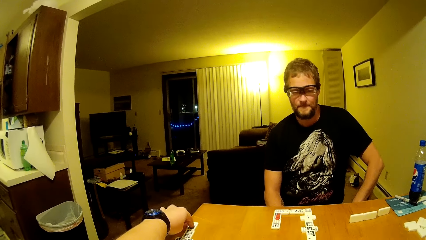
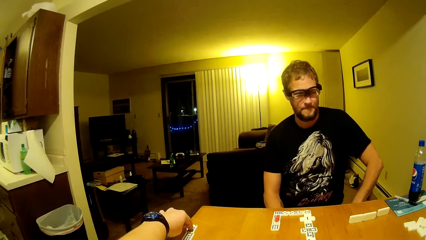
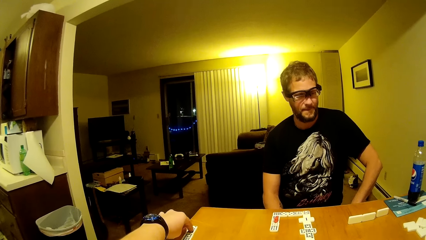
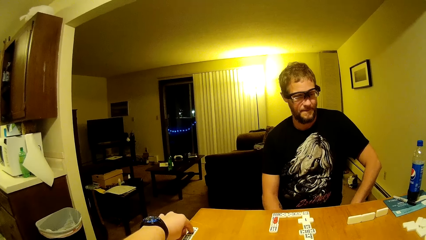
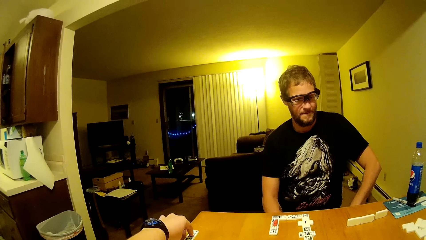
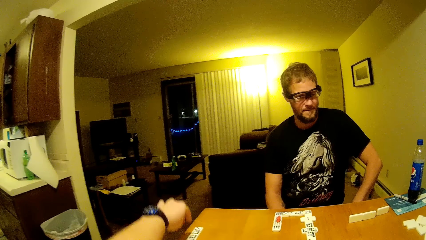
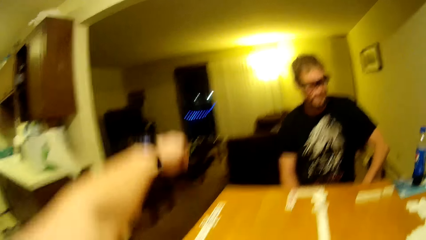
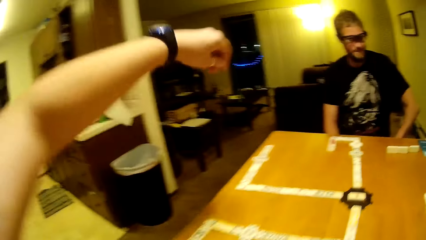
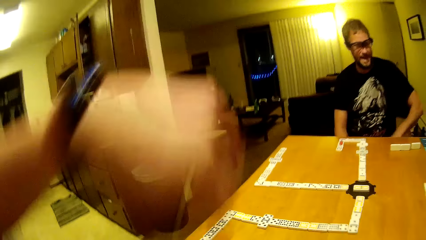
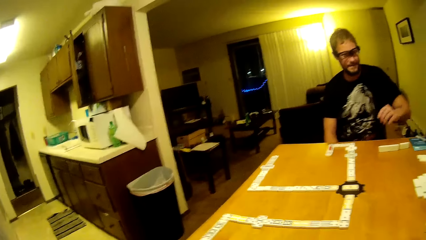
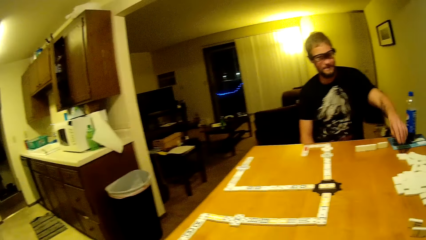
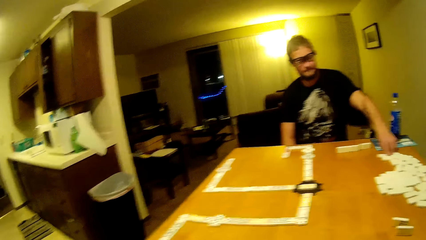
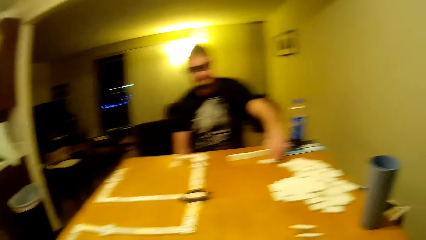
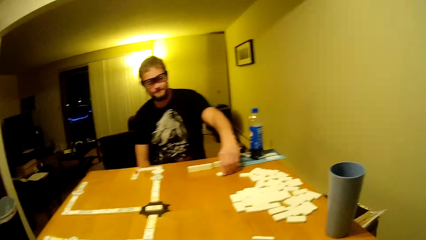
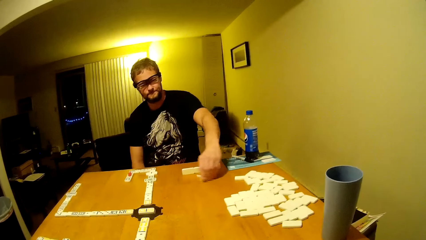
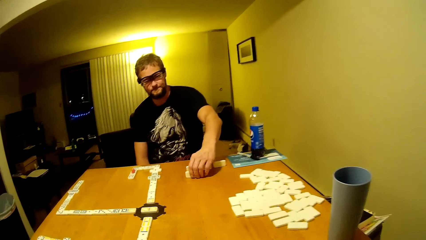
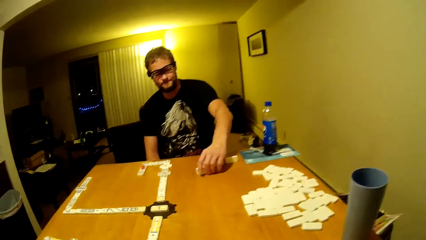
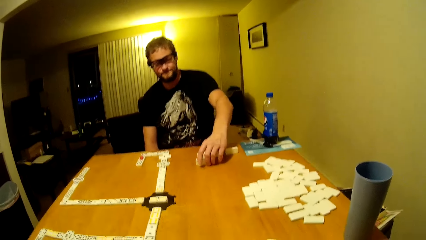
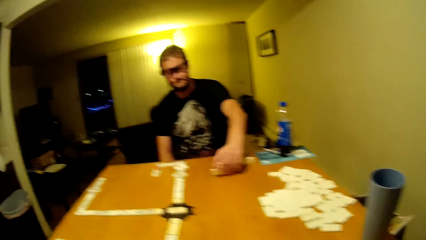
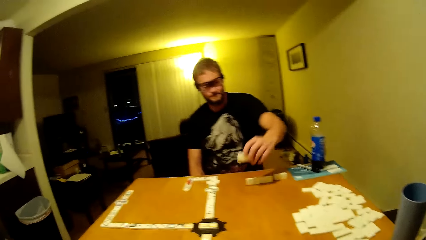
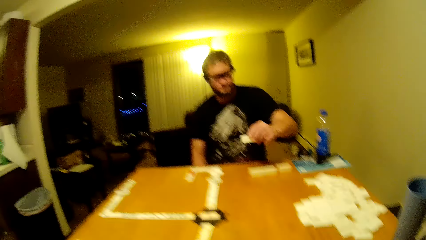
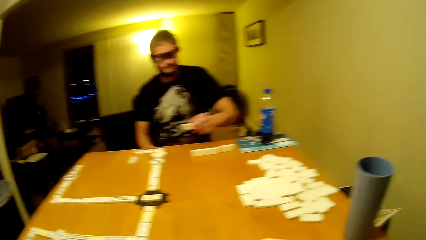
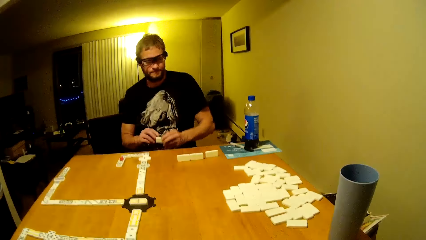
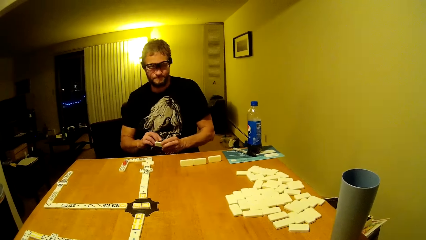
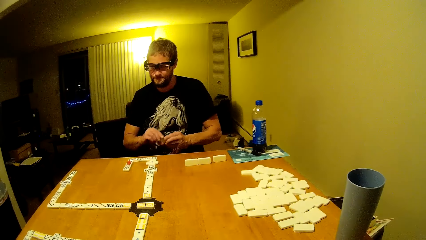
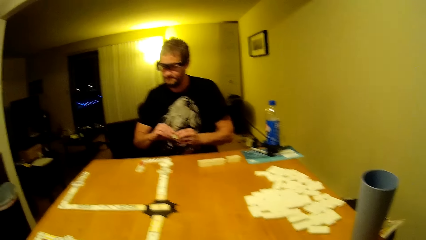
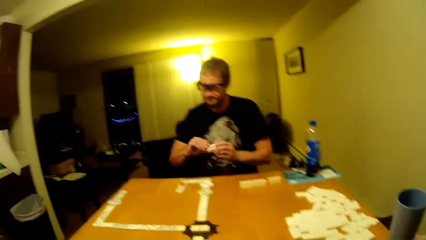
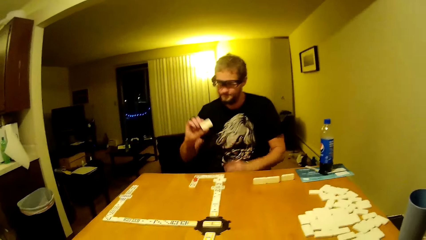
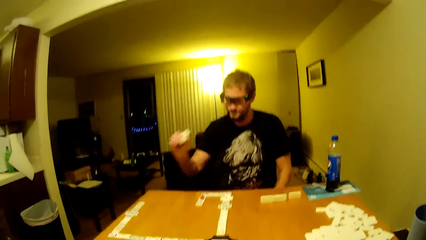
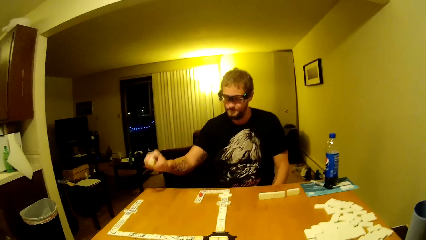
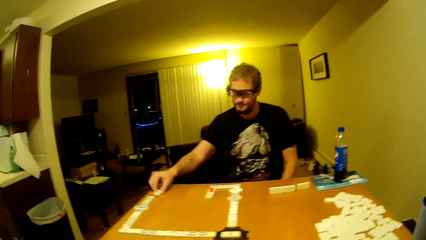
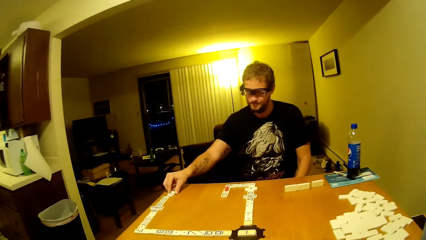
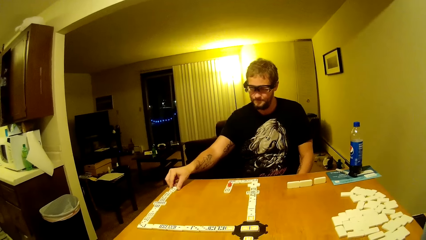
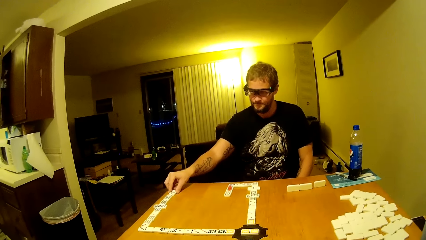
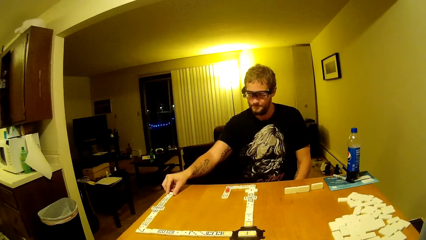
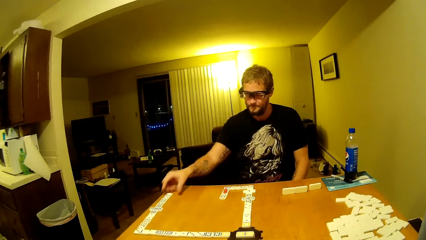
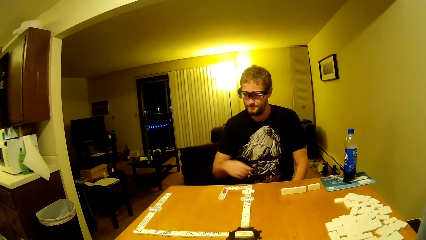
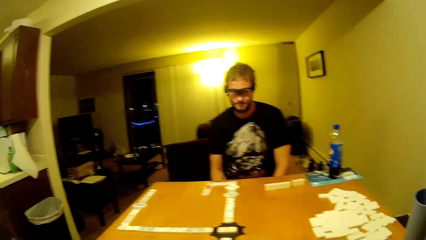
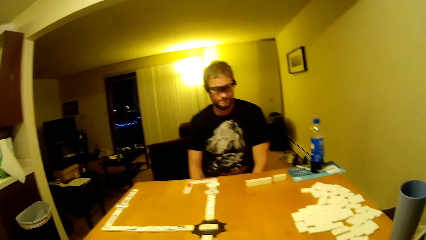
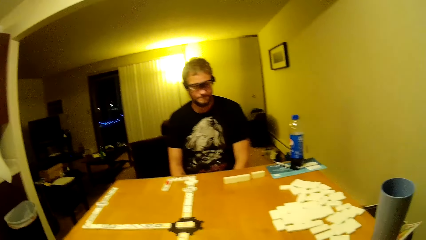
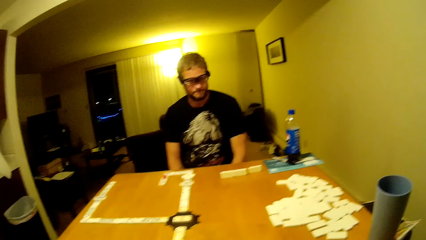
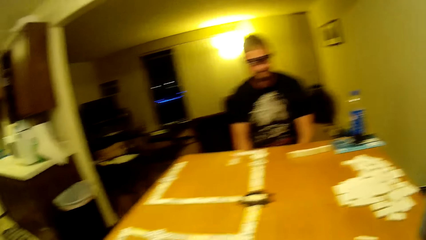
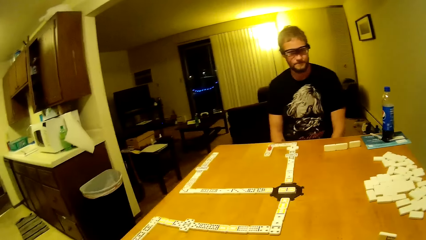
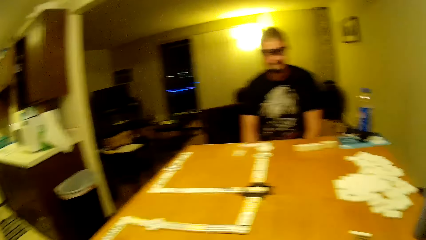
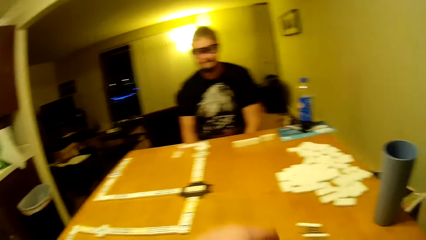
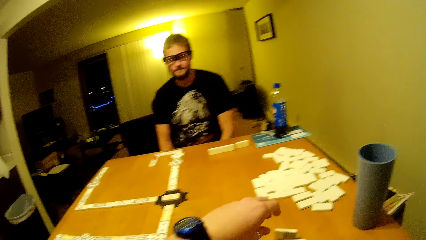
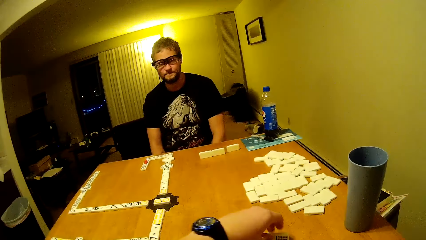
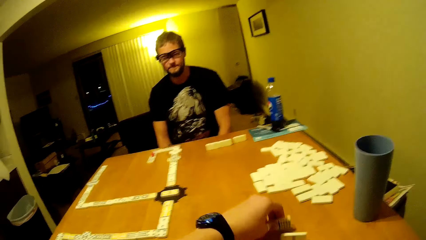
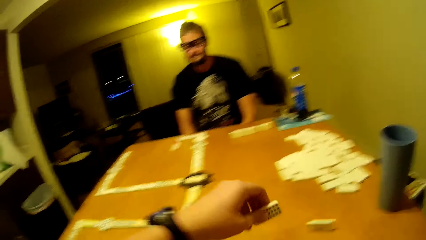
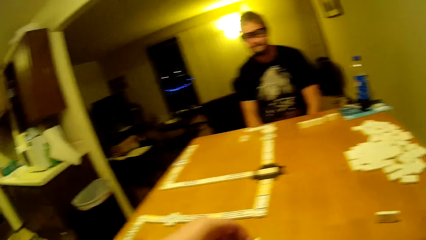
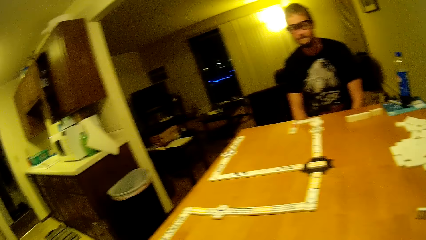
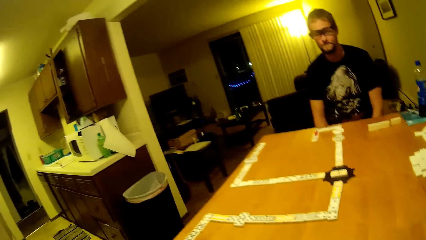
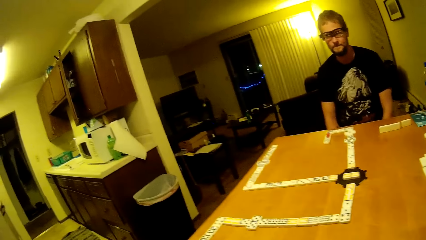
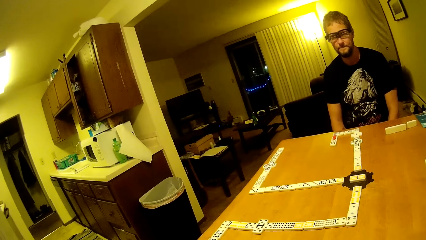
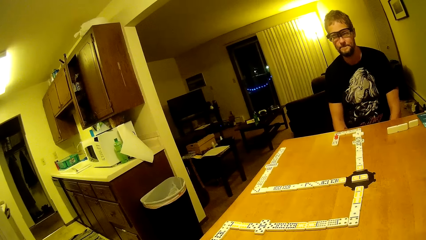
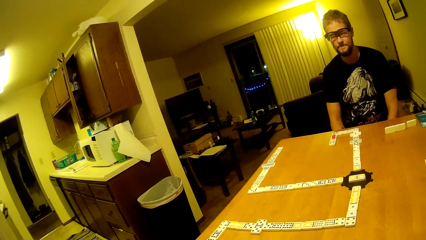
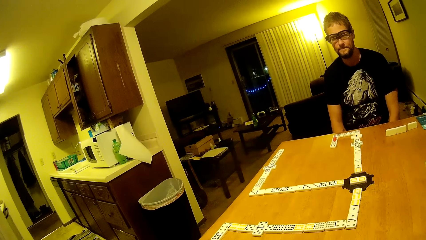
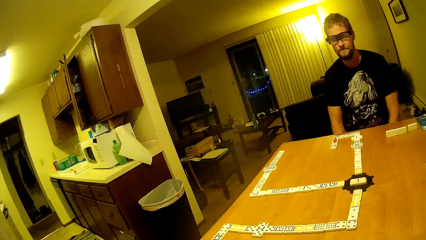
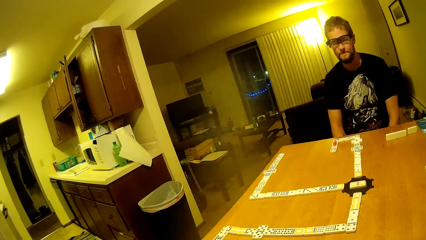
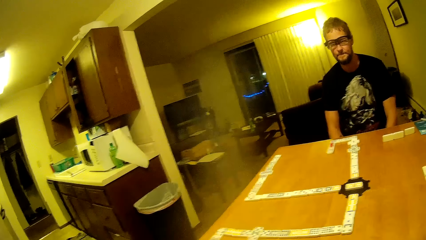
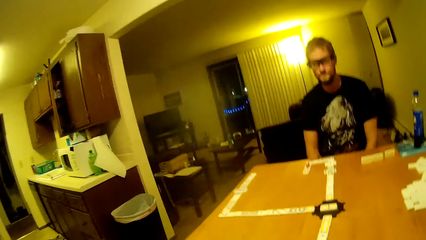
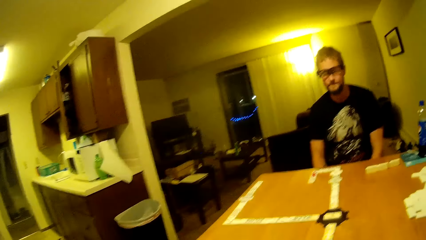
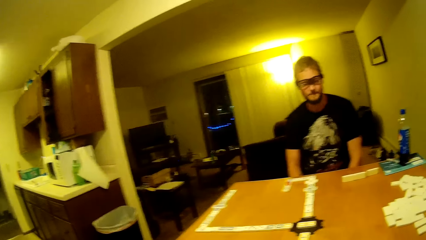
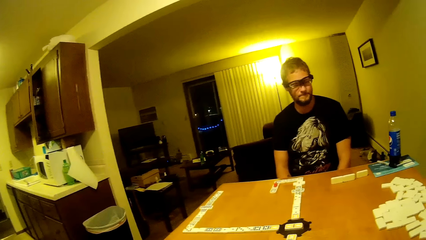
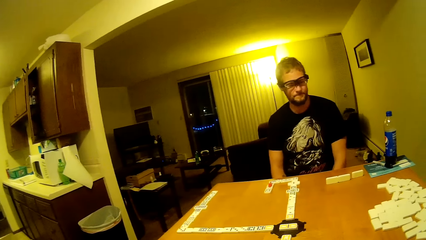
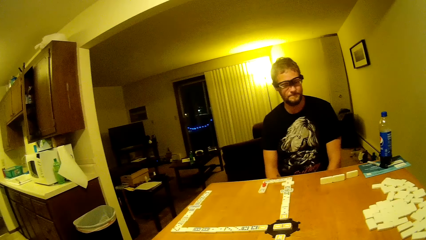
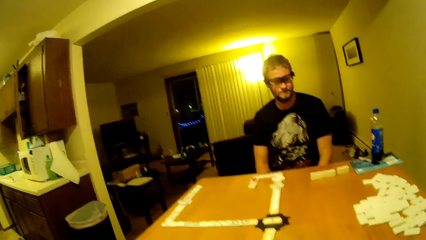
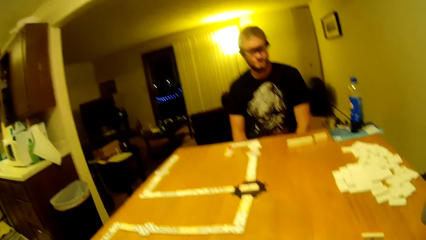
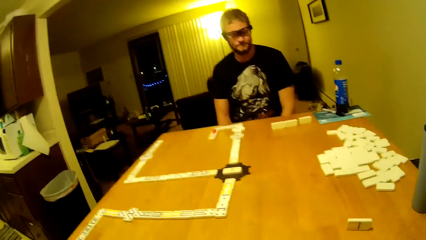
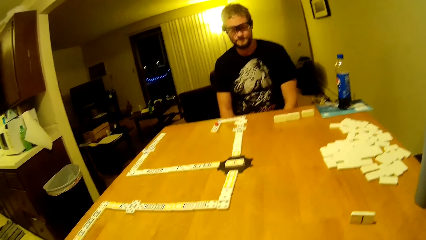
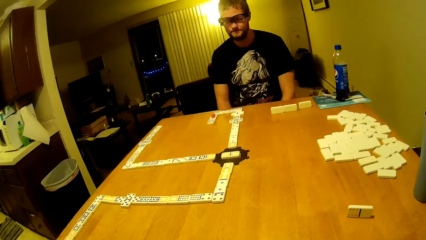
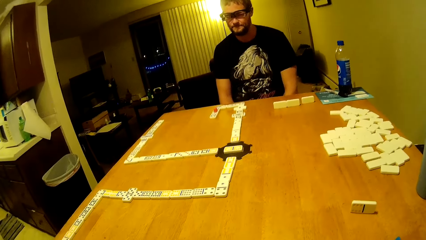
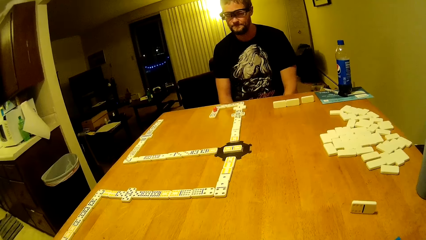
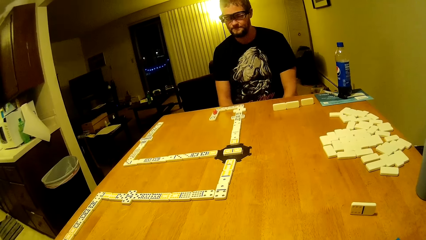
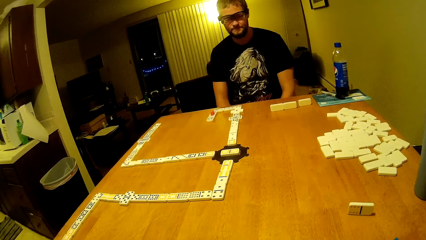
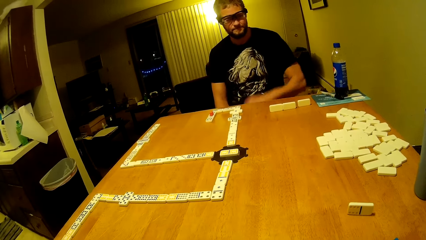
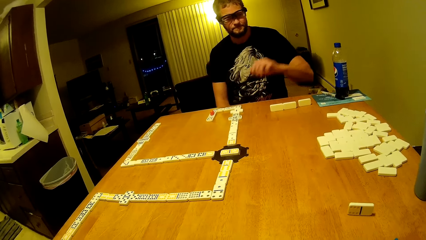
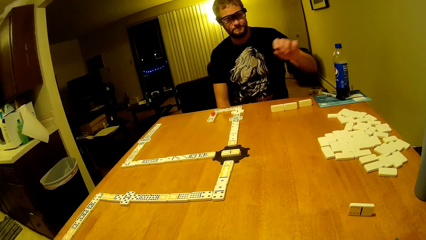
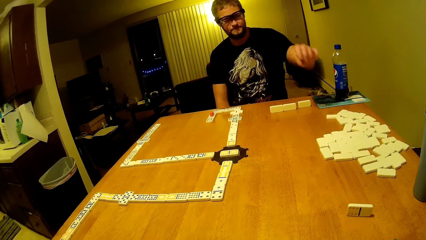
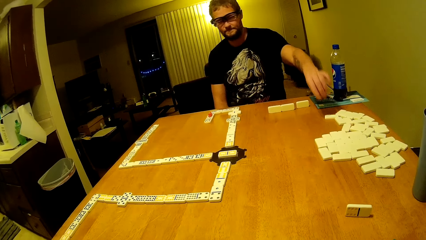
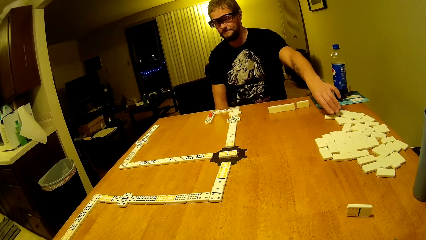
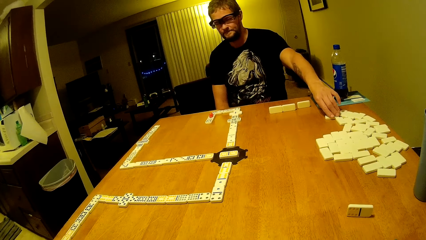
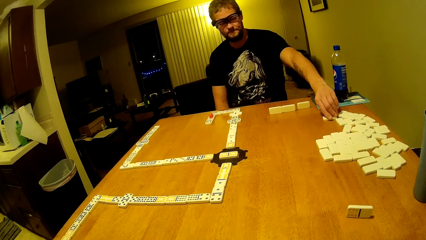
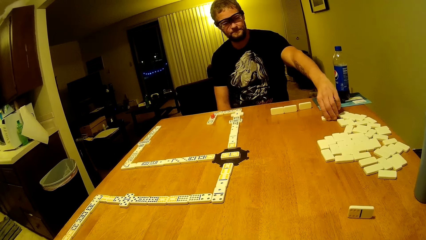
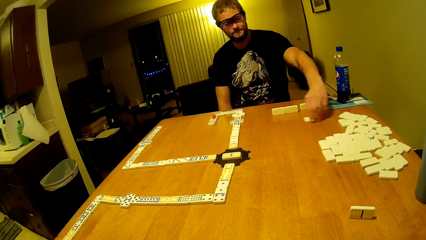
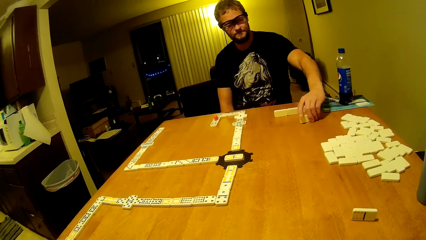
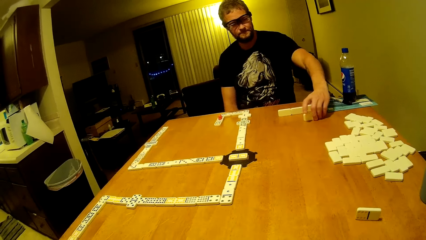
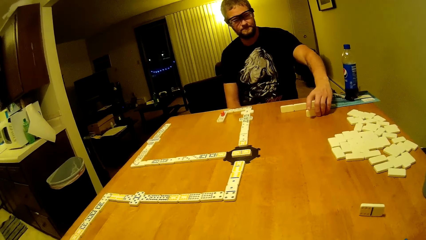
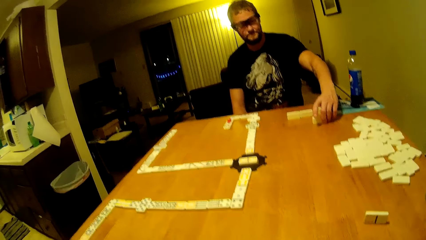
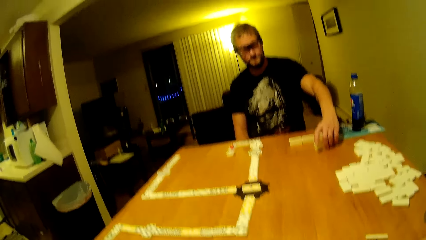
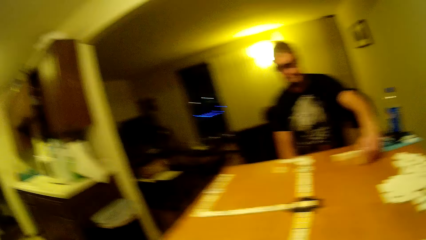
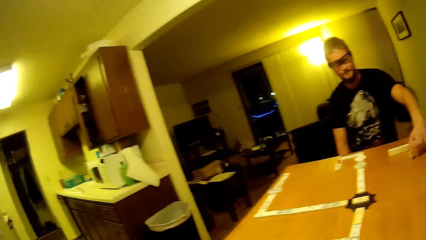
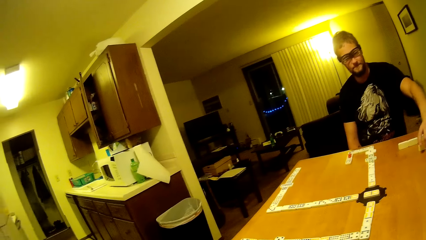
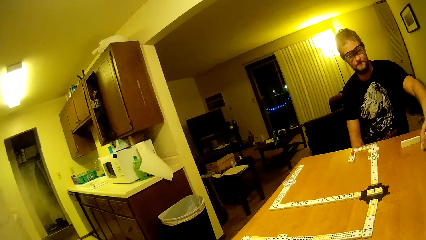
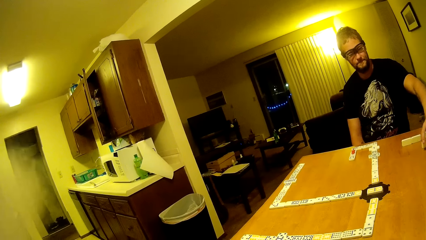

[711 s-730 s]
The camera wearer removes his hand from the table. A man plays dominoes. The man moves the domino, picks up a domino, and places the domino on the table. The camera wearer plays dominoes. He picks up a domino. The man plays dominoes and picks up a domino.
